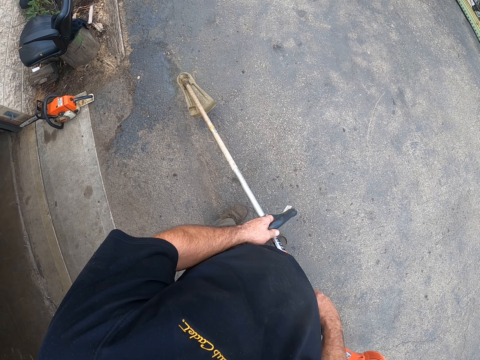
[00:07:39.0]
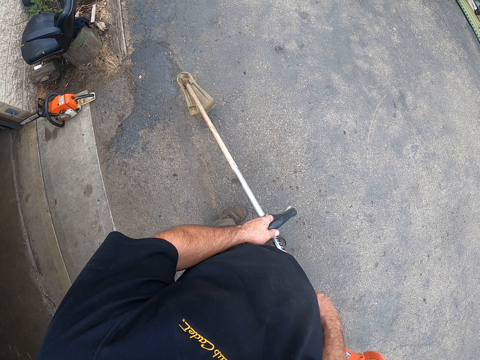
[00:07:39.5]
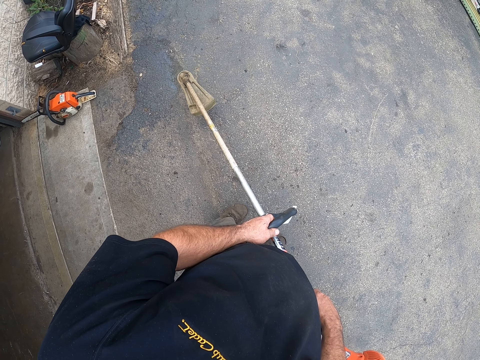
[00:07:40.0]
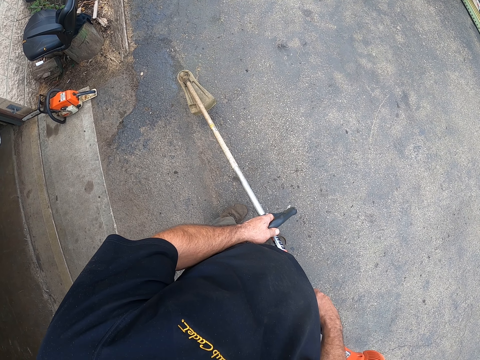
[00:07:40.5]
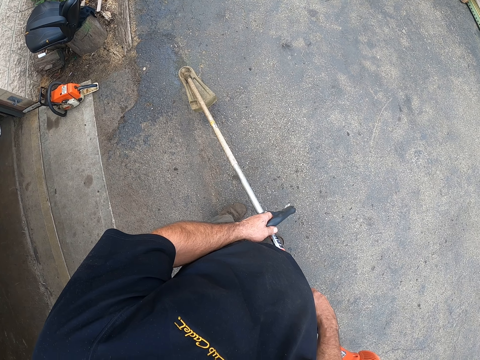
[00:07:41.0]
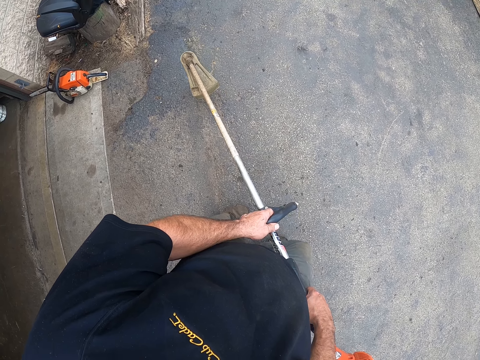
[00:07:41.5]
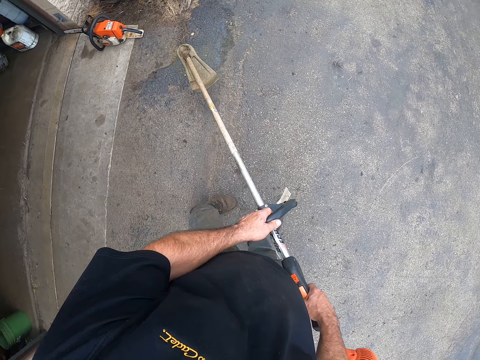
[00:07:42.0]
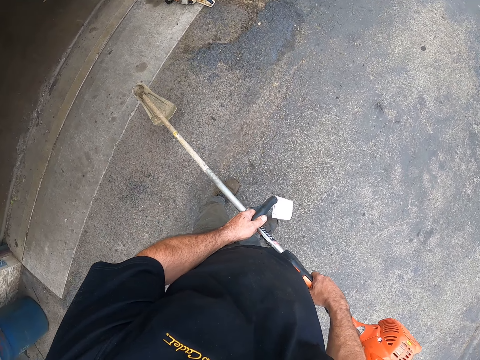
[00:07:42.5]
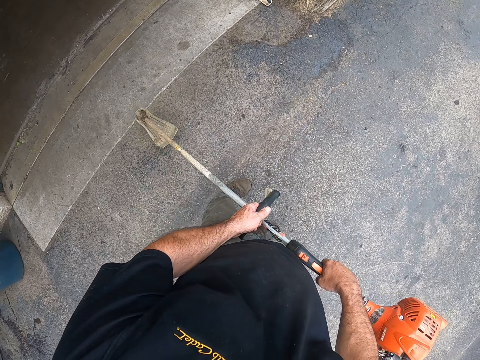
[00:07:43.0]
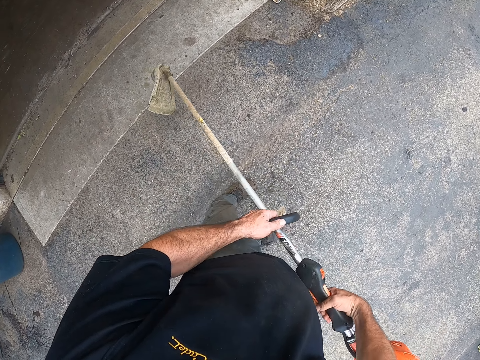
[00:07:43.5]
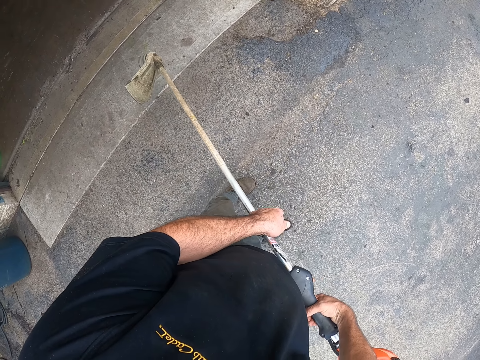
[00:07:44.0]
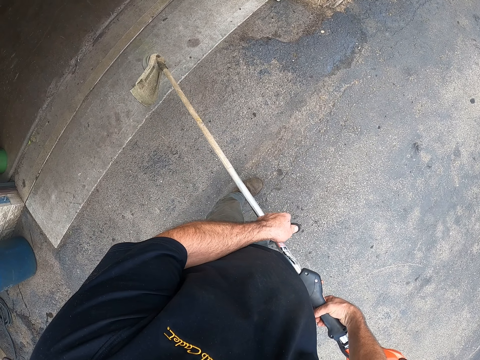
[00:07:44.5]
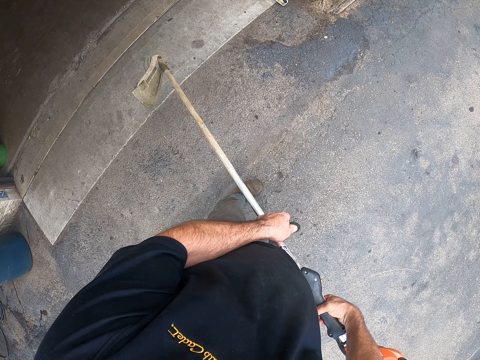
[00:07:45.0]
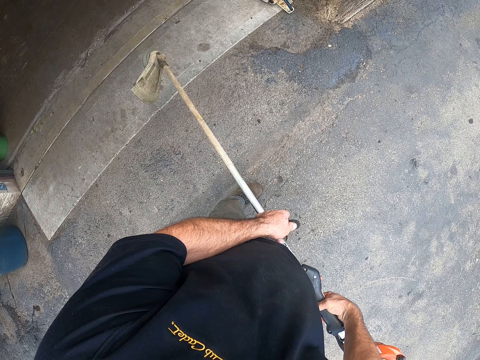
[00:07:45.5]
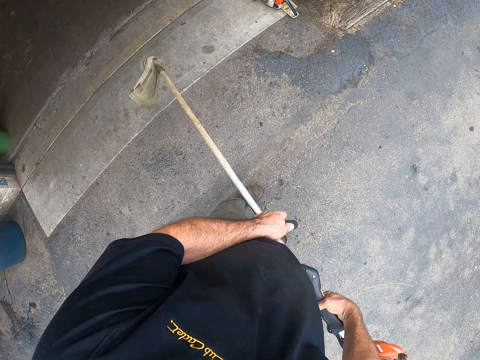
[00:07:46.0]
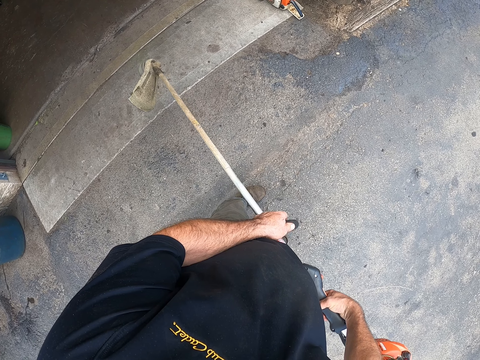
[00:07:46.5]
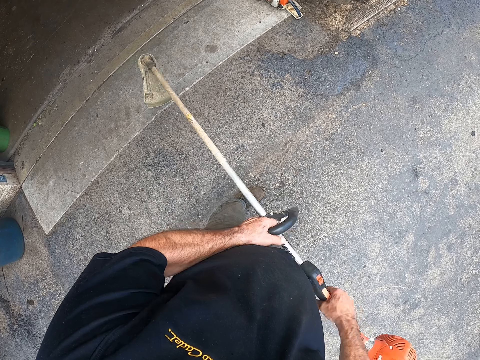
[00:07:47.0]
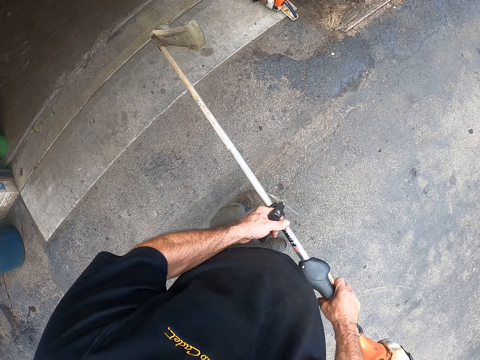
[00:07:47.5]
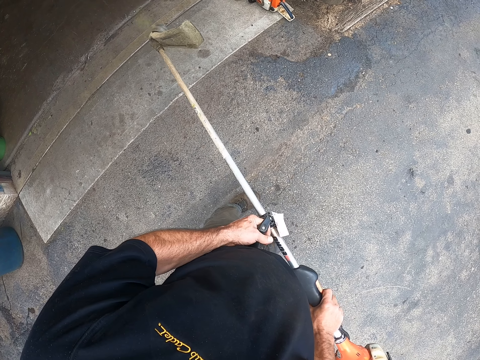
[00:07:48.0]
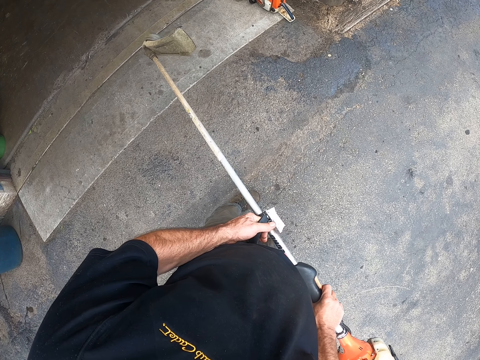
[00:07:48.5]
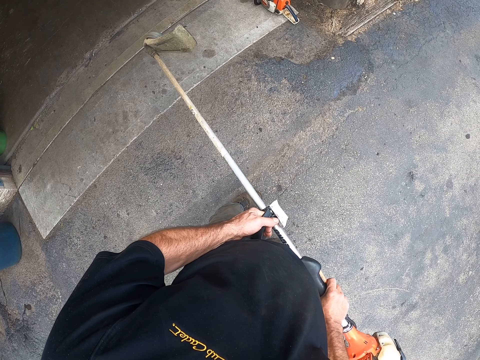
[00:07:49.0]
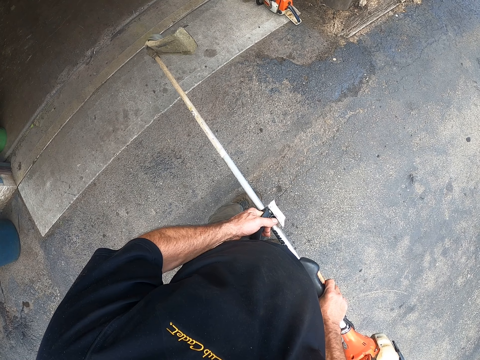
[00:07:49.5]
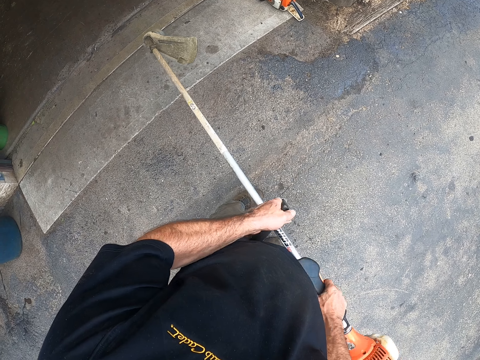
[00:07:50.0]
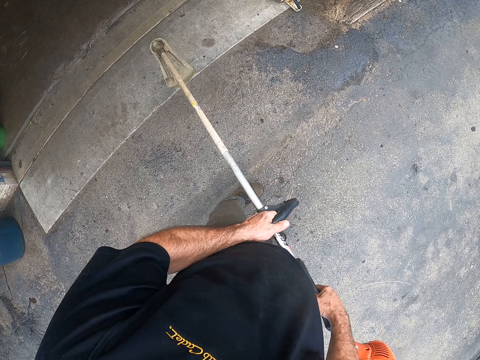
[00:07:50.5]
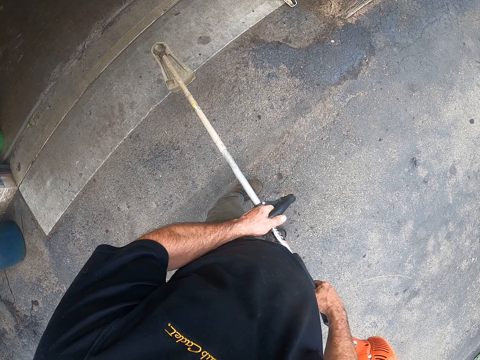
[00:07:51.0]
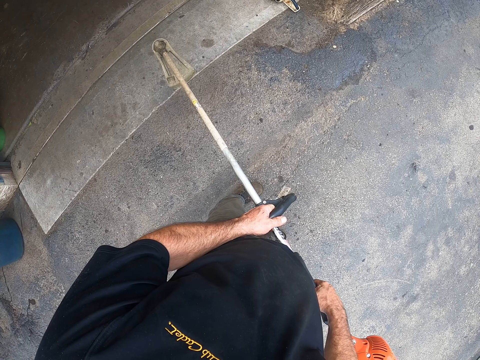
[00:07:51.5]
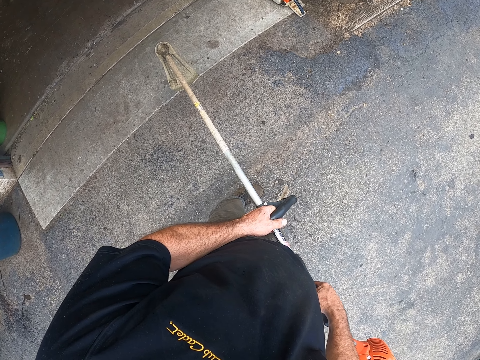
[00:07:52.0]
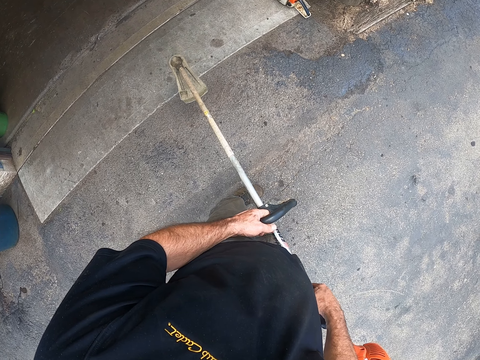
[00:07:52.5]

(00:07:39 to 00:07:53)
The camera wearer inspects the brush cutter. They stare at the brush cutter.

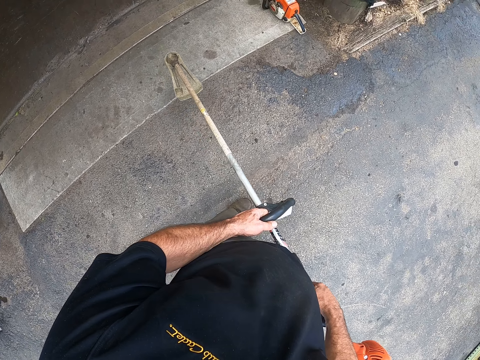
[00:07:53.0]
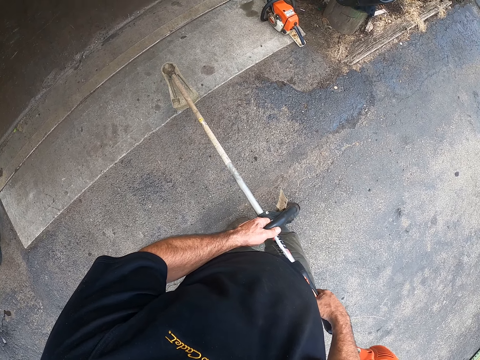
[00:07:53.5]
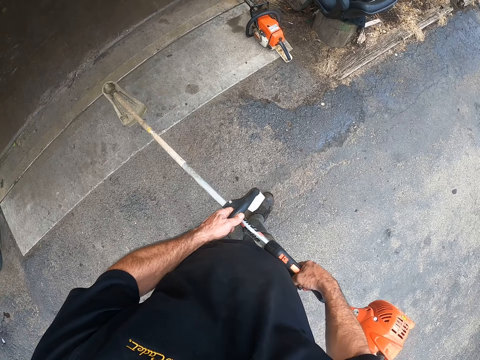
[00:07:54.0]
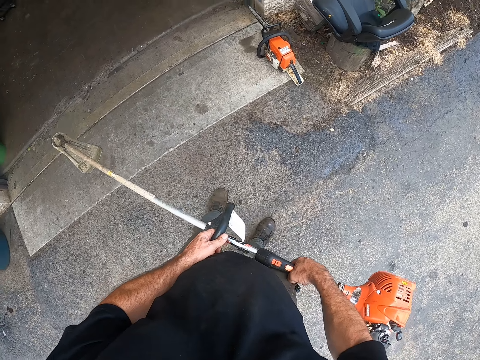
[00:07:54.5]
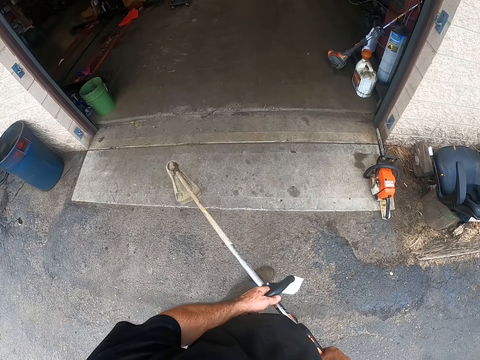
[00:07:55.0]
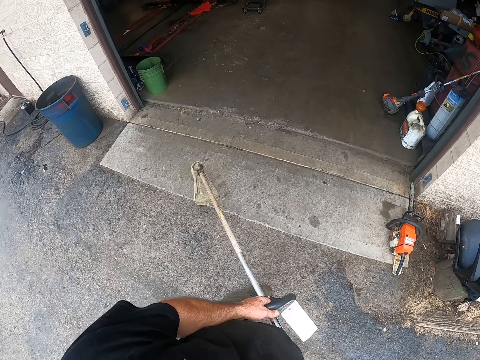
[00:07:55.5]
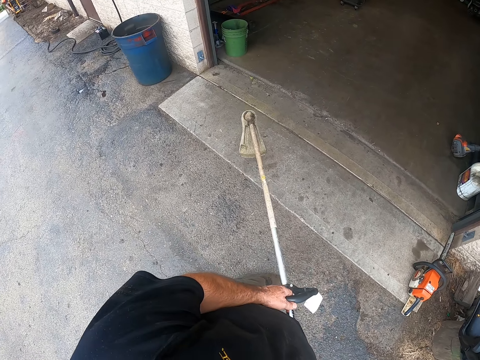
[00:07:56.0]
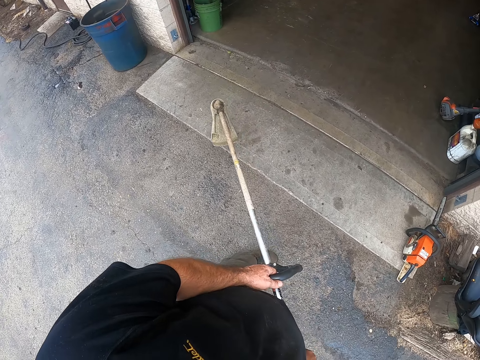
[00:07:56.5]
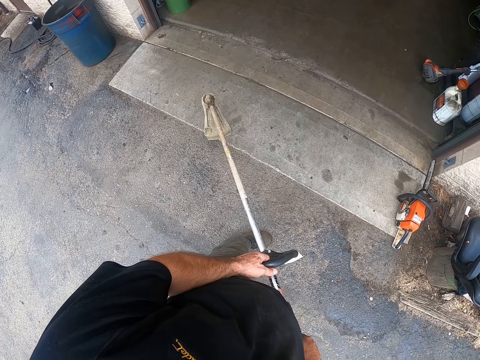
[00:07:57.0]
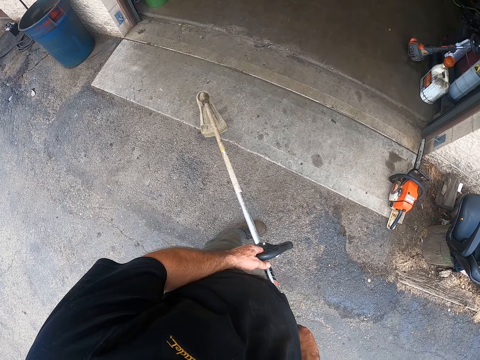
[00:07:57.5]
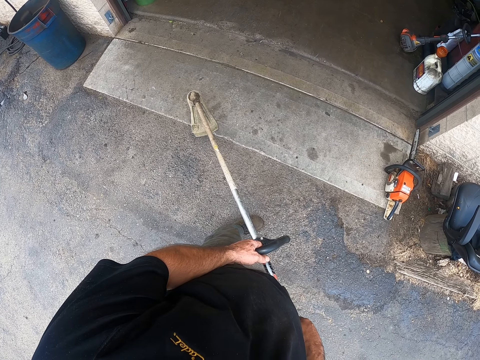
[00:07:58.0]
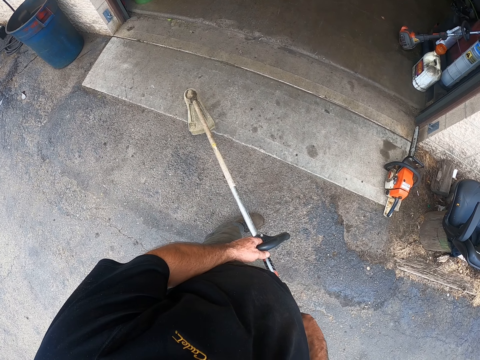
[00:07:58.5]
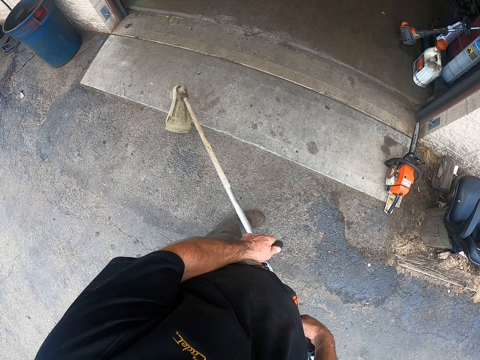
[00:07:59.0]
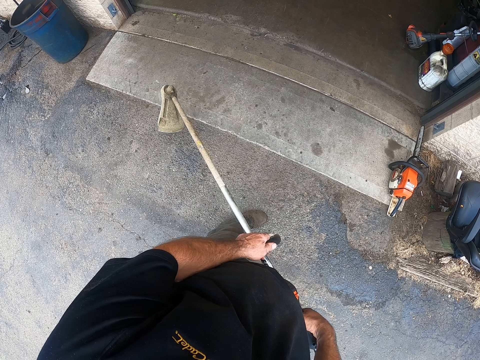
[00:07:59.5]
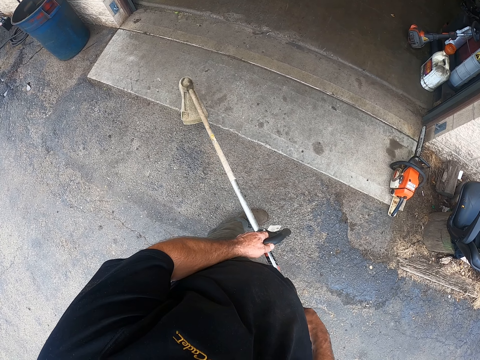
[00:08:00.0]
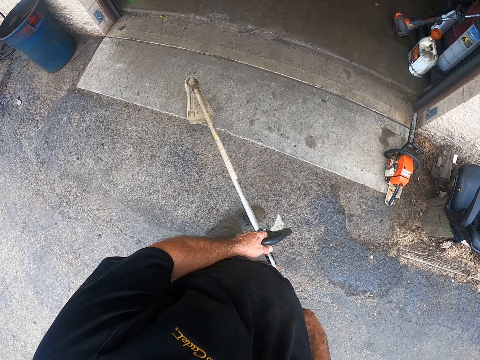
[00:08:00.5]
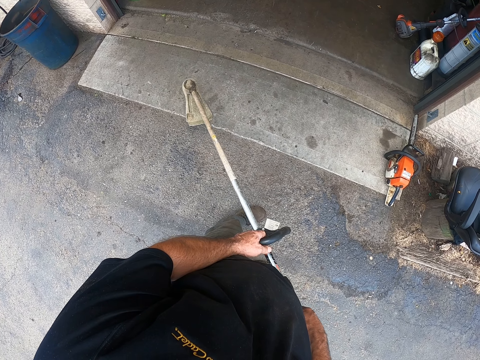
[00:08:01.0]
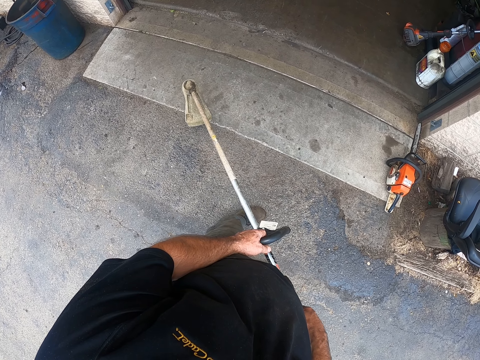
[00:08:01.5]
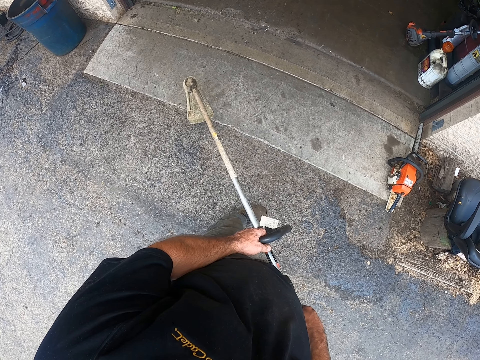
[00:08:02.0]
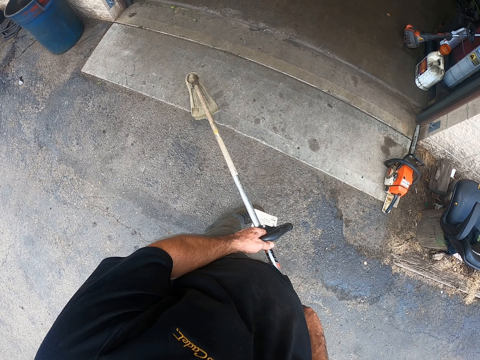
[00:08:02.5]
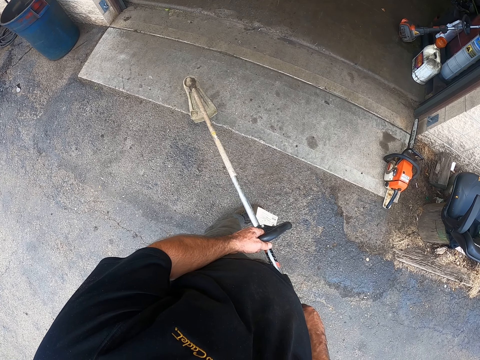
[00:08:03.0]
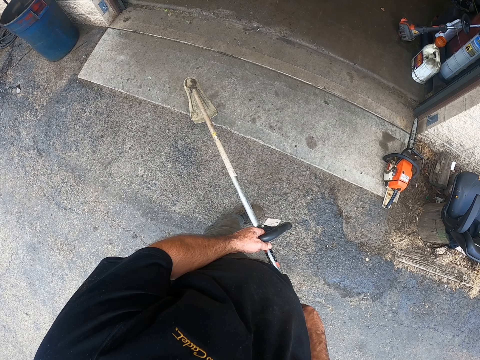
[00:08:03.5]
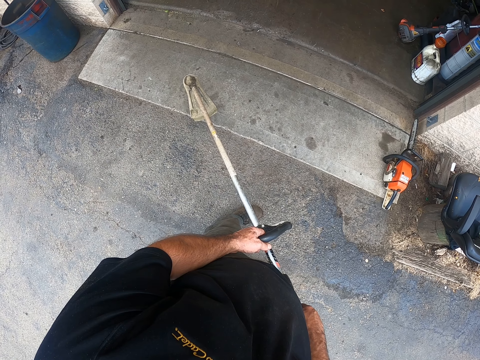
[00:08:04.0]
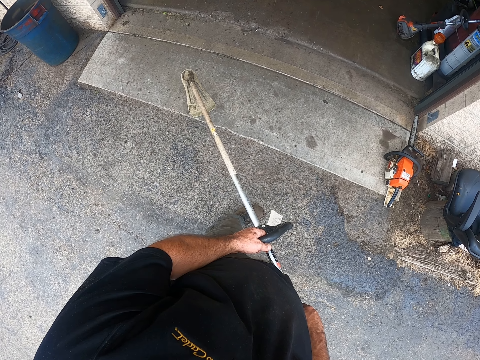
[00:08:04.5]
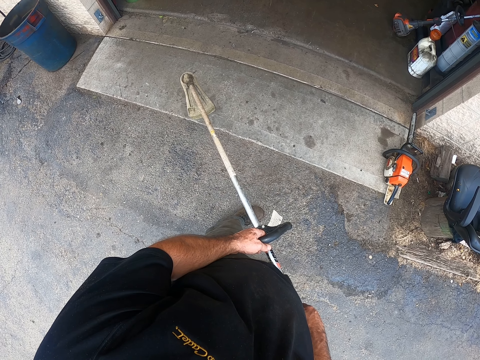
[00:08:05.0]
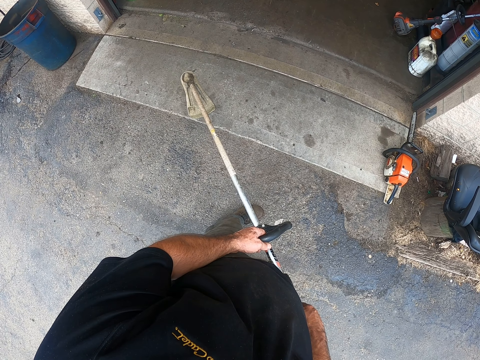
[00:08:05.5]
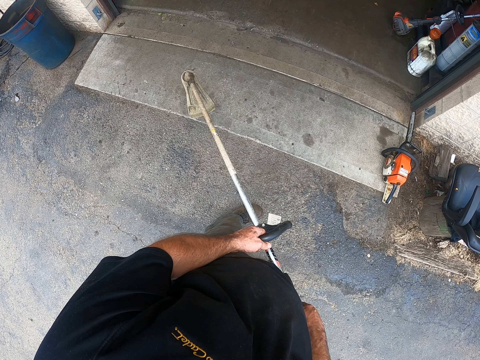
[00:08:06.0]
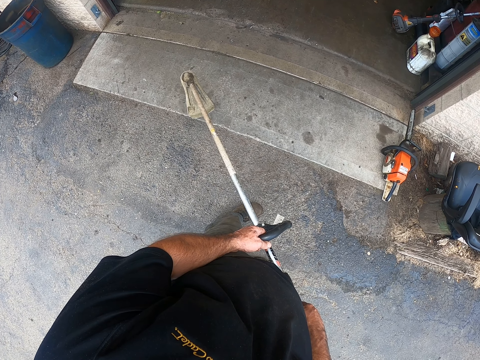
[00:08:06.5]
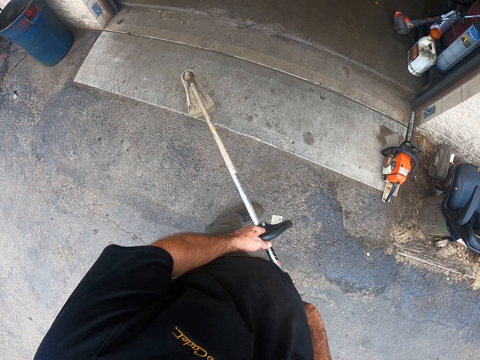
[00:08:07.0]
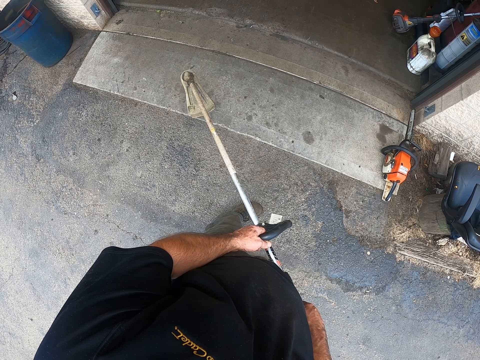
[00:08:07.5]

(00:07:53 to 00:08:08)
The camera wearer looks around. They stare at the brush cutter.
